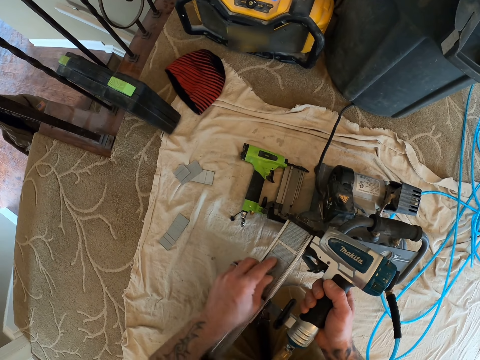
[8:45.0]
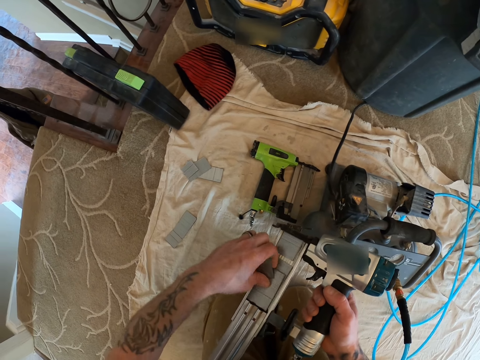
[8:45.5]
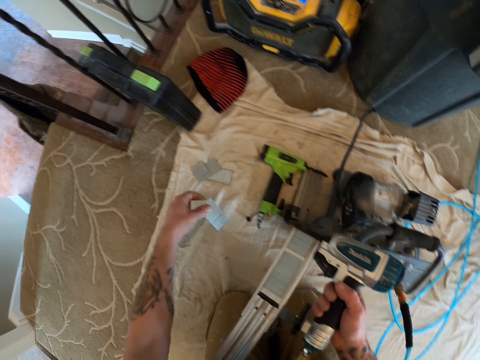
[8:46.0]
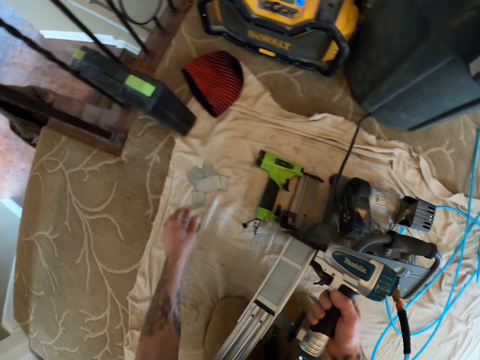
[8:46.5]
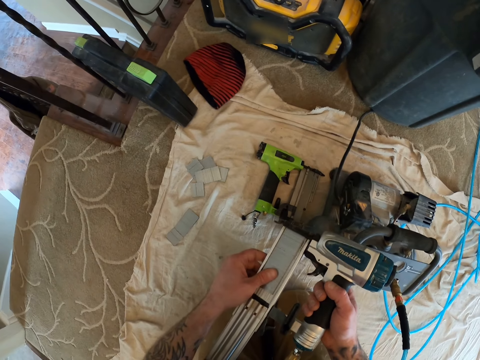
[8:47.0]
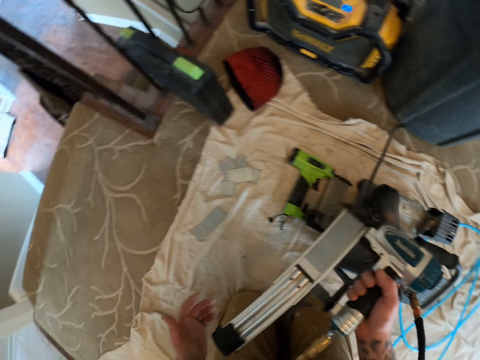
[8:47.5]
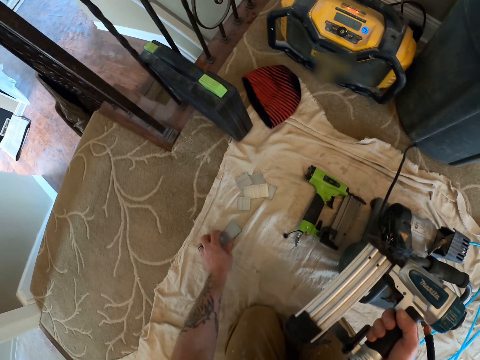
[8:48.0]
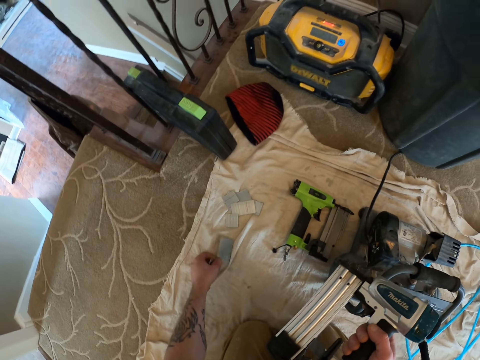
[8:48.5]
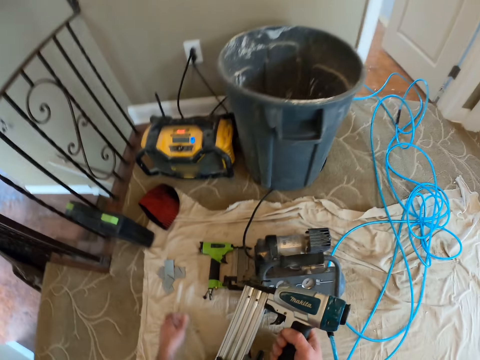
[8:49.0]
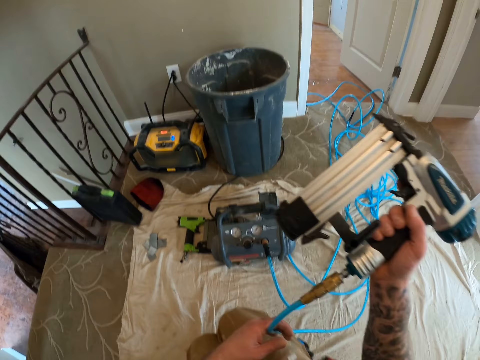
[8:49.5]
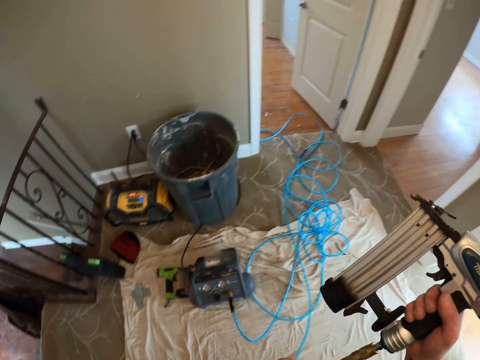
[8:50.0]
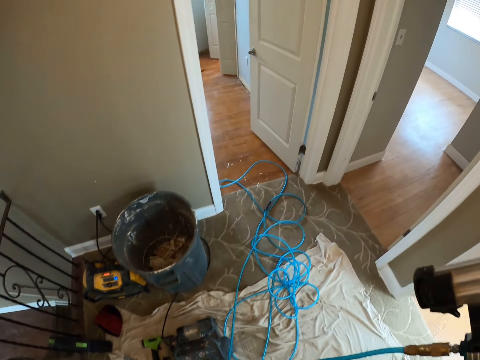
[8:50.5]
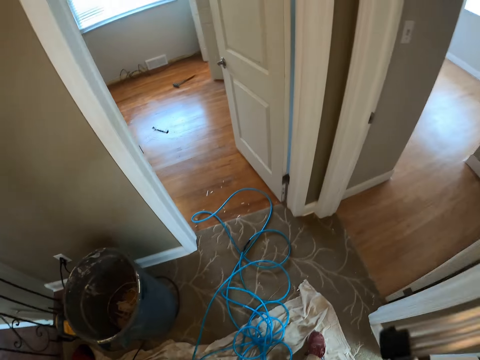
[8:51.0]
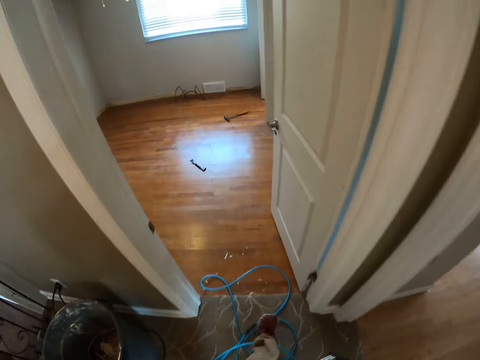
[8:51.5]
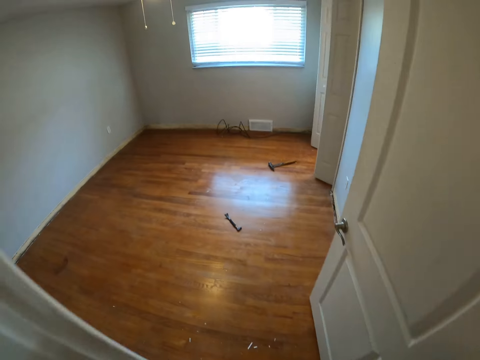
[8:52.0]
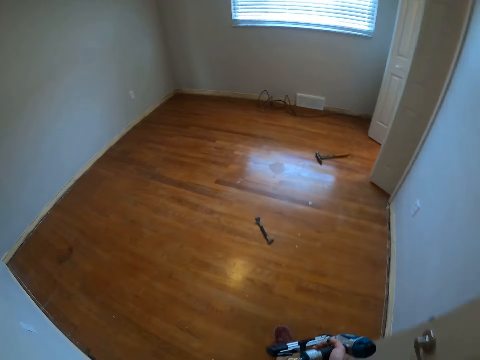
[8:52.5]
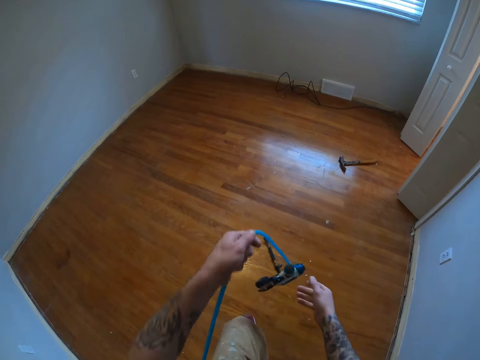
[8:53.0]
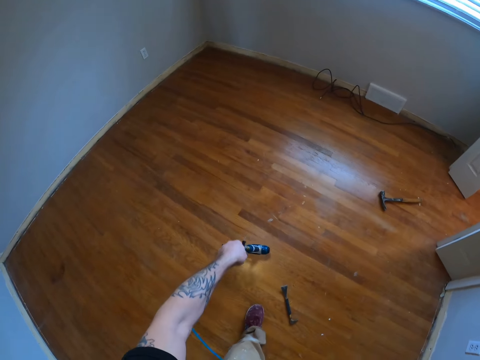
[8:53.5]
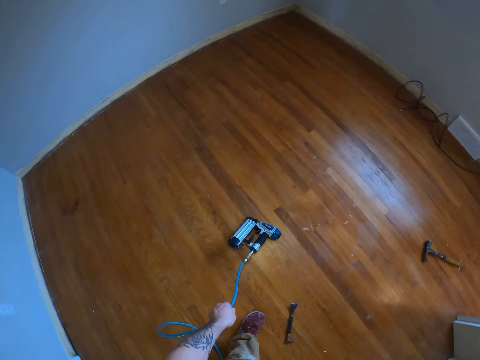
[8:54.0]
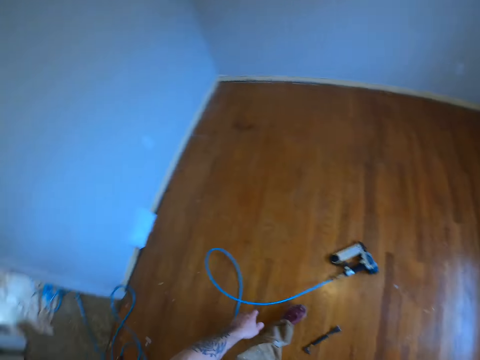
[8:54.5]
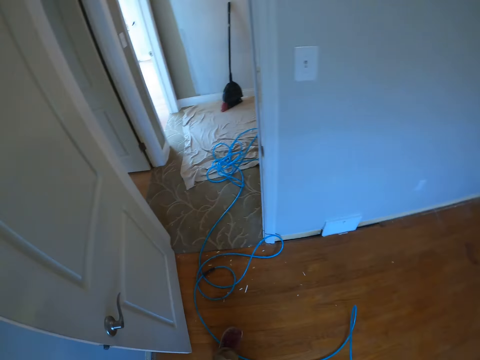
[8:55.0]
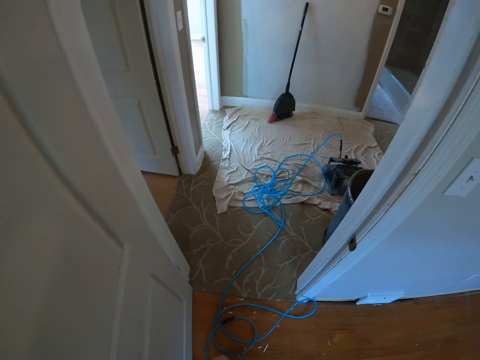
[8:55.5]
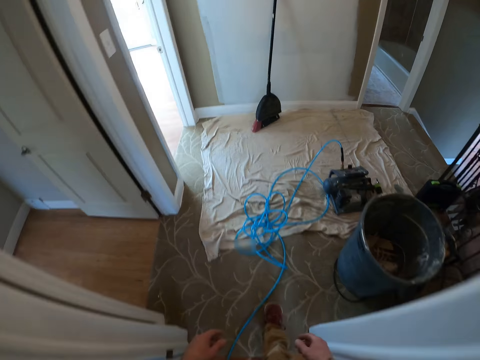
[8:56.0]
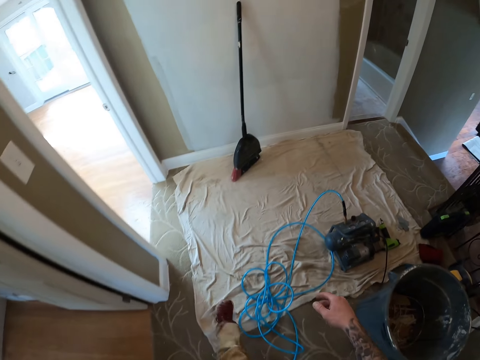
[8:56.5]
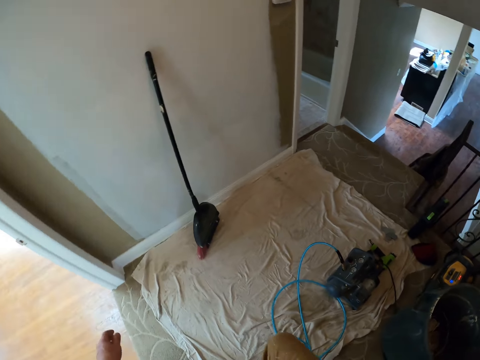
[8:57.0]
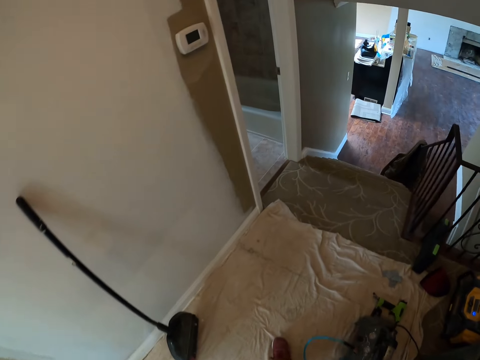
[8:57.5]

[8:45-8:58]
The camera wearer fixes some nails into the nail chamber of the nail gun. He takes out some nails from the nail chamber of the nail gun. He drops the nails on the floor with his left hand. He touches the nails in the nail holder. He closes the magazine of the nail gun. He picks up some nails from the floor with his left hand. He throws down the nails. He stands beside the nails. He walks towards the door. He walks into the room. He drops the nail gun on the floor. He holds the cord of the nail gun. He walks out of the room.

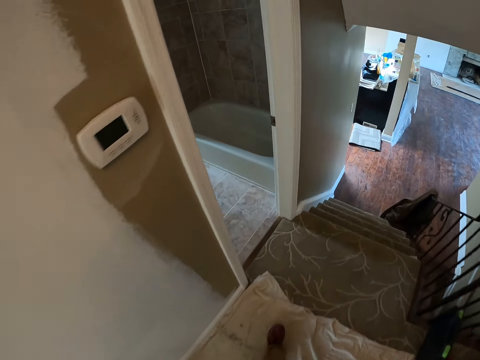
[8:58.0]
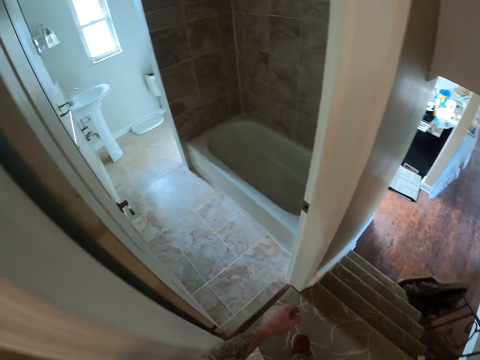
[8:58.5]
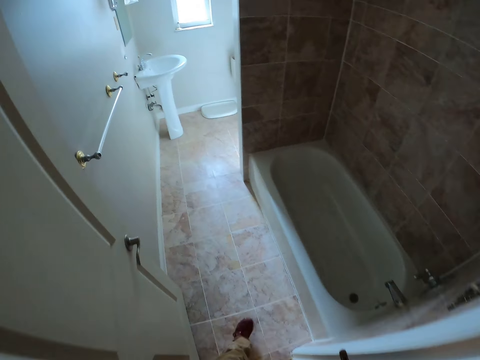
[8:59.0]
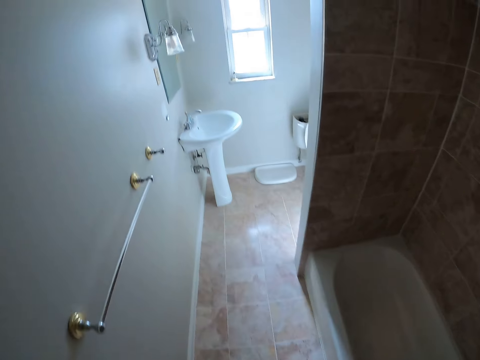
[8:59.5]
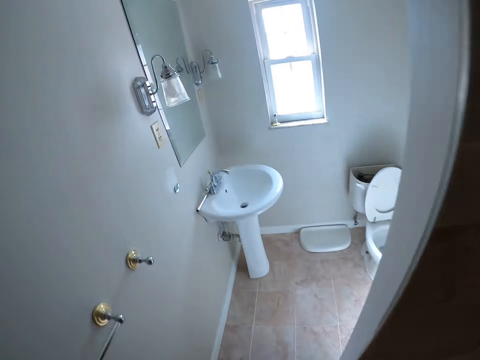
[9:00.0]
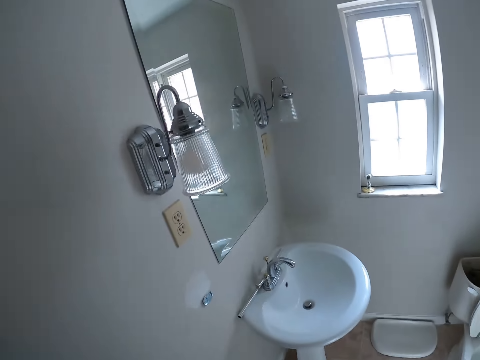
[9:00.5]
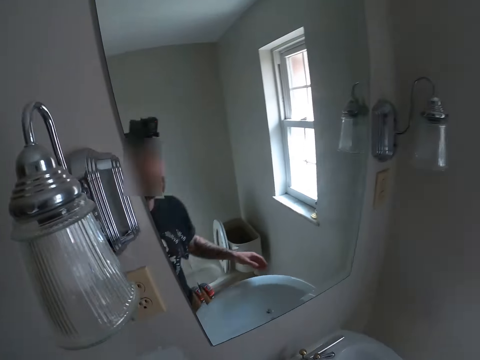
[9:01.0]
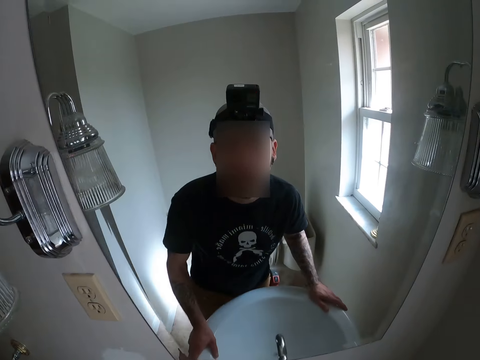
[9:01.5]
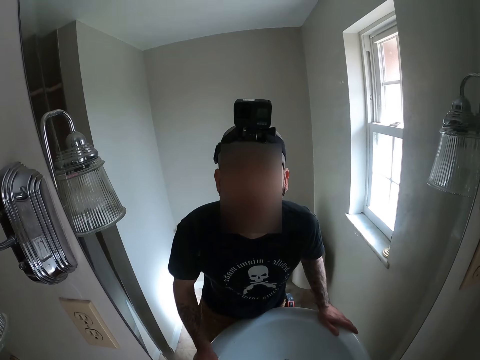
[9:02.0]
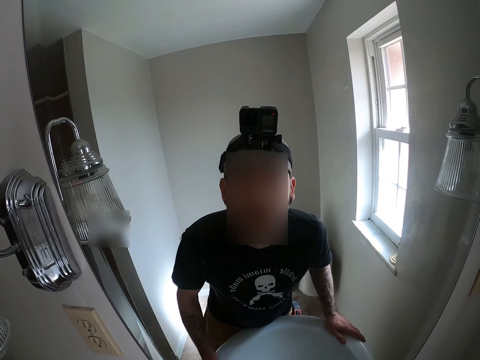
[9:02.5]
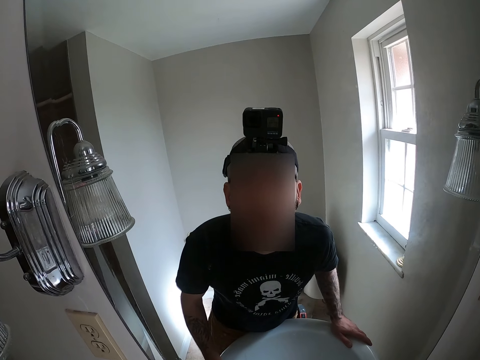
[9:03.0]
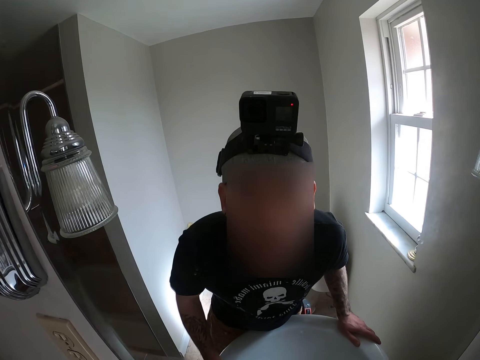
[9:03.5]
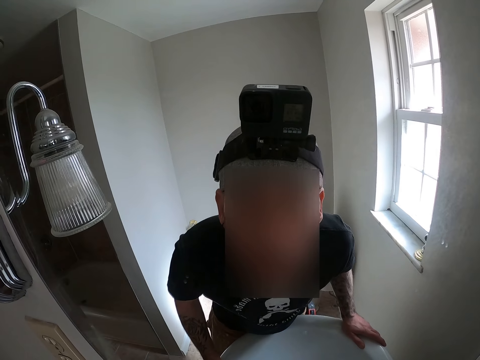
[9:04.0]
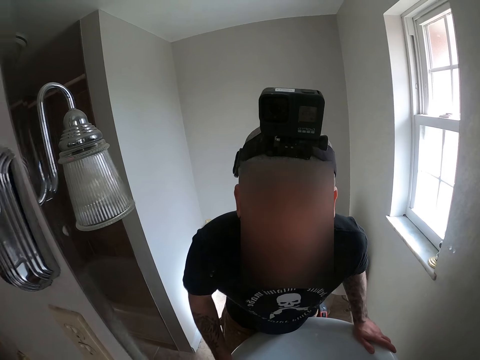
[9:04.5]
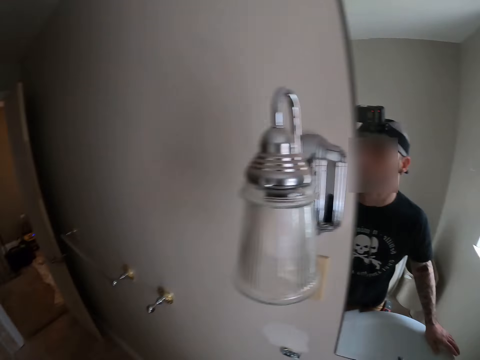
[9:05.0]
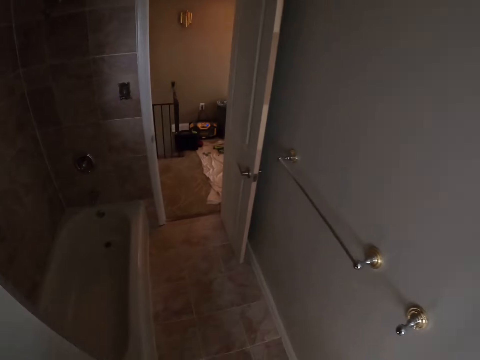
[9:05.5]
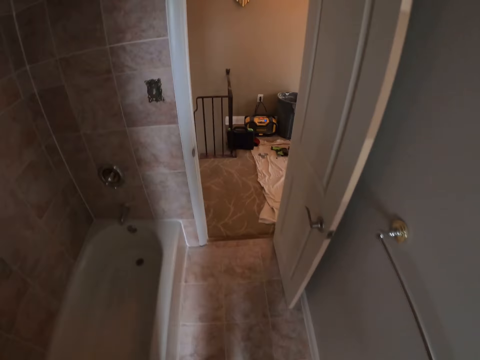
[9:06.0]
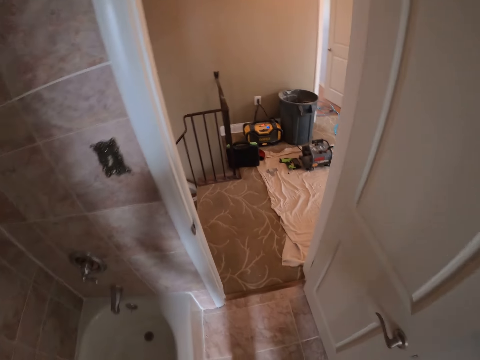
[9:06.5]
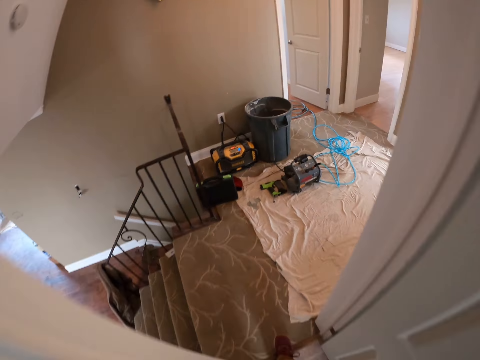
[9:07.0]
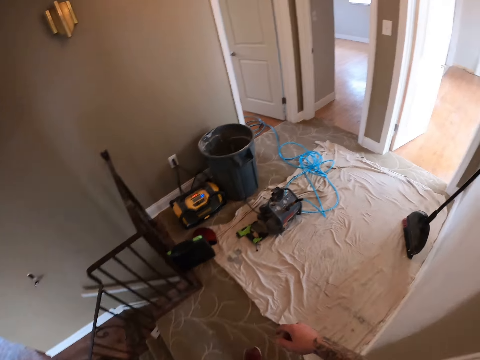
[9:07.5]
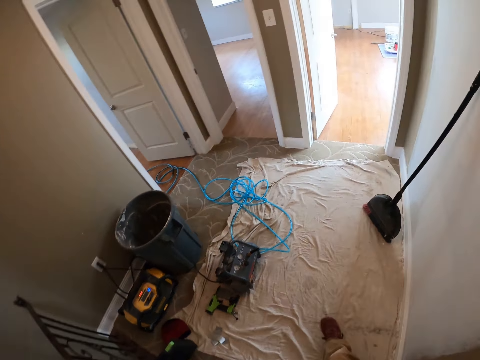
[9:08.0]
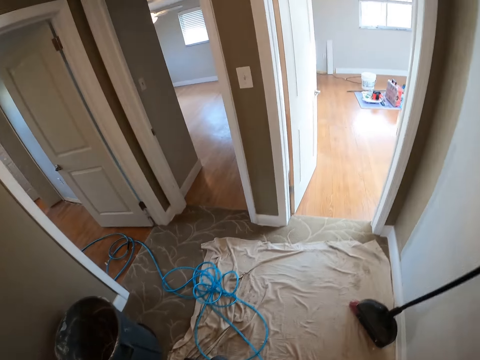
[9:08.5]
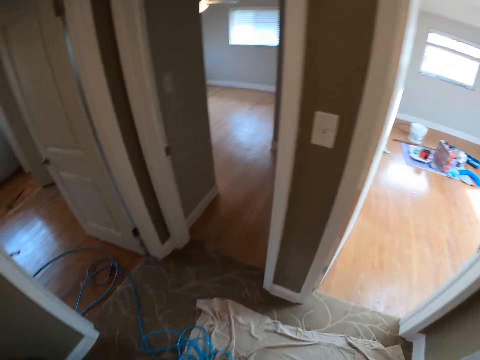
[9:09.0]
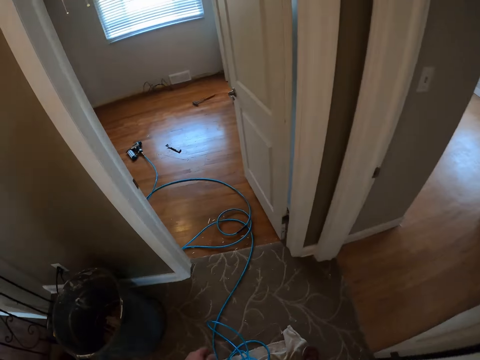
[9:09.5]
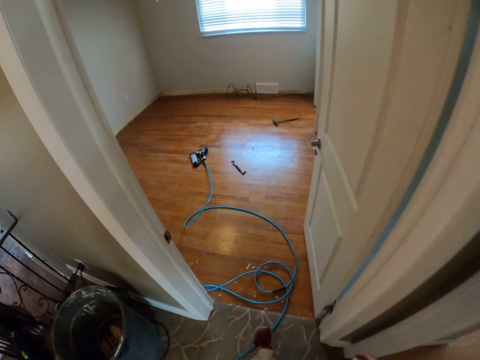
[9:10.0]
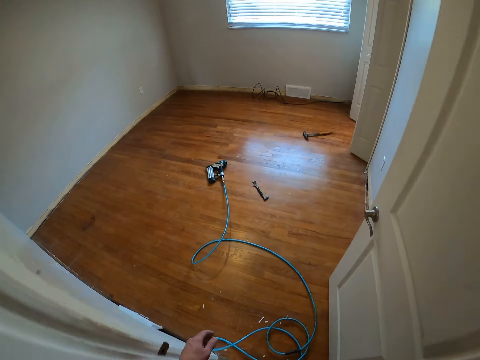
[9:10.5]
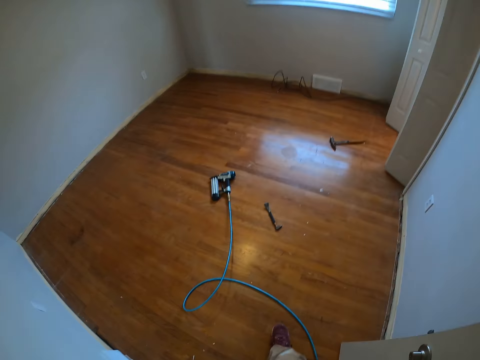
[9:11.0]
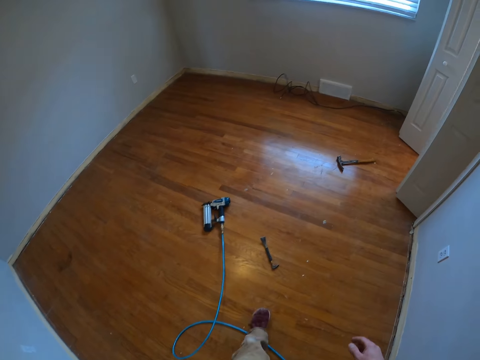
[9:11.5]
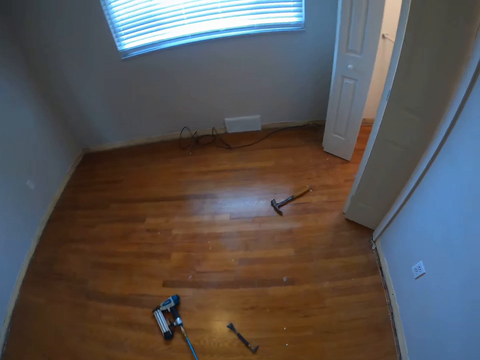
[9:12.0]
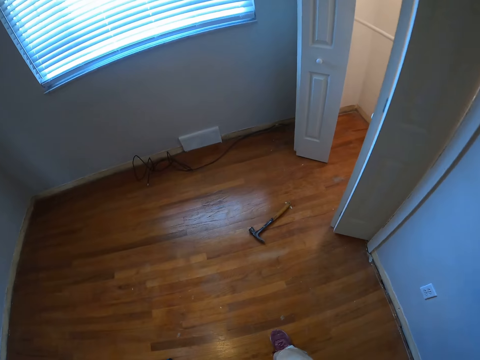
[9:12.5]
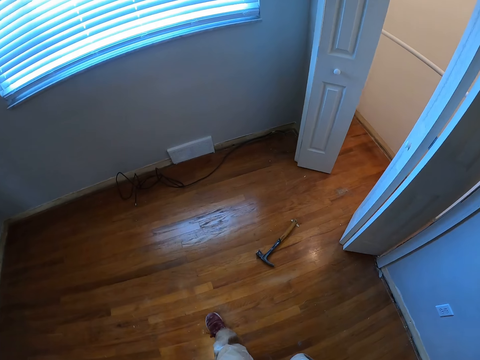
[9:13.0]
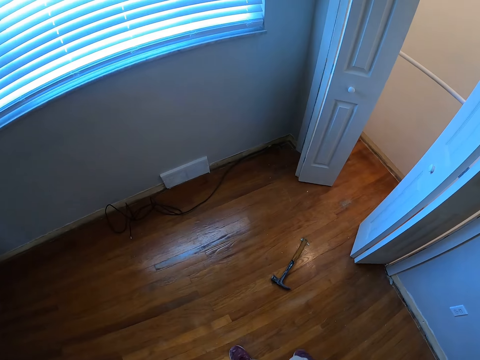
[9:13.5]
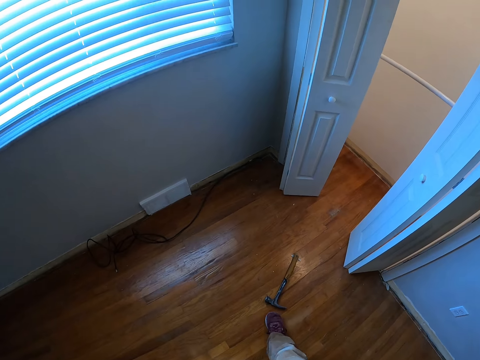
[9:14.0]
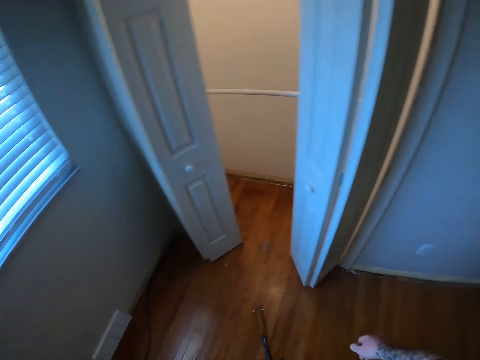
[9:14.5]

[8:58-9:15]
The camera wearer enters the washroom or bathroom and walks around the washroom. They look at the mirror in the bathroom. They walk around the washroom. They walk out of the washroom. They enter the room and walk around the room.
